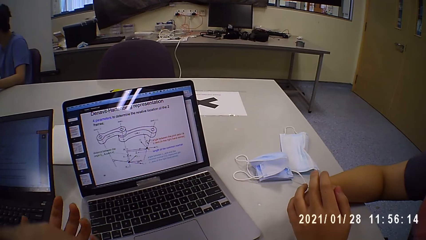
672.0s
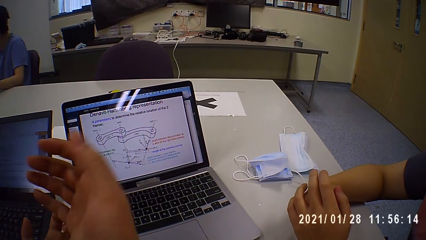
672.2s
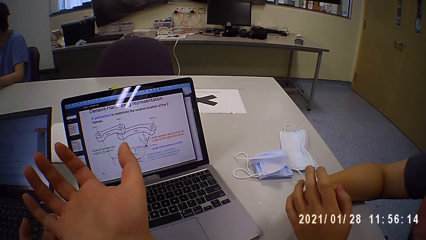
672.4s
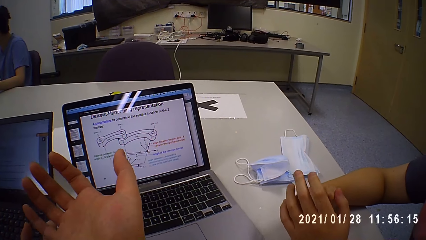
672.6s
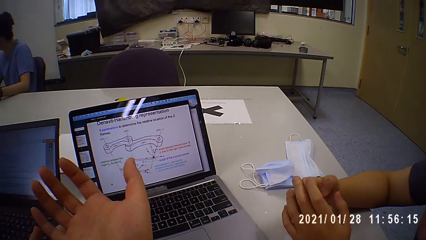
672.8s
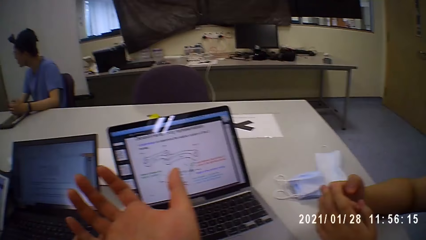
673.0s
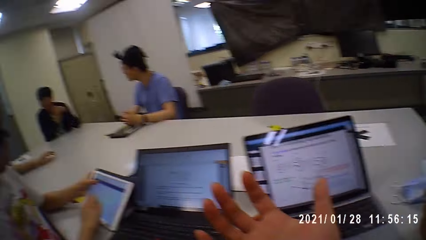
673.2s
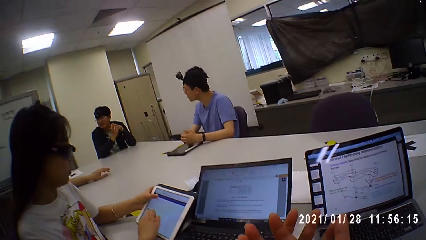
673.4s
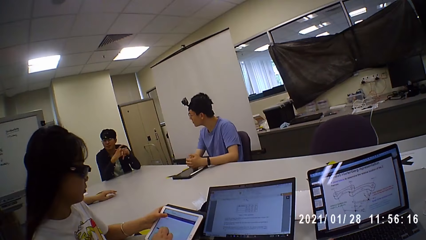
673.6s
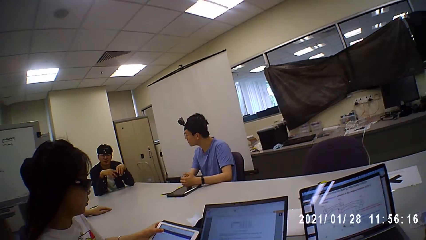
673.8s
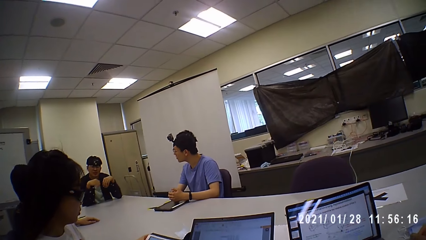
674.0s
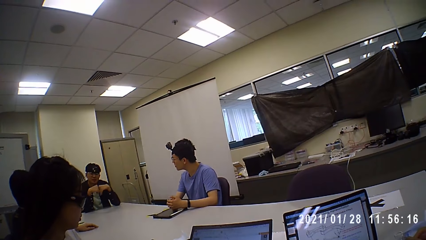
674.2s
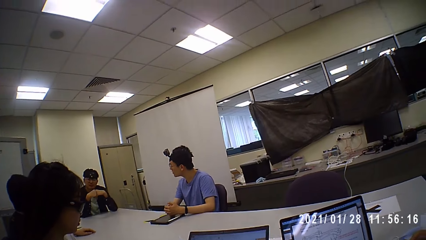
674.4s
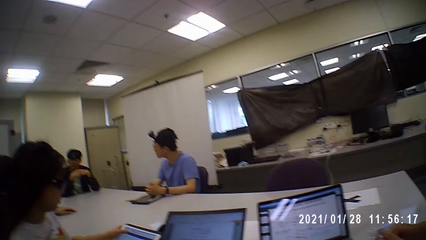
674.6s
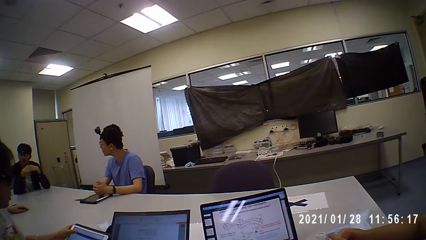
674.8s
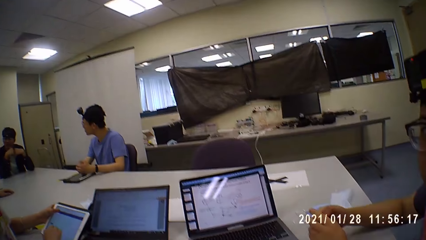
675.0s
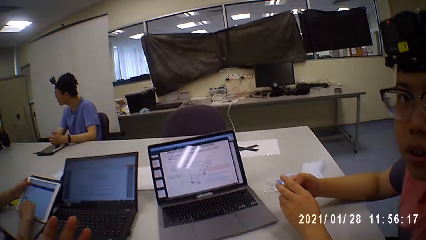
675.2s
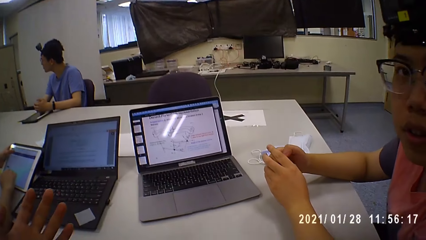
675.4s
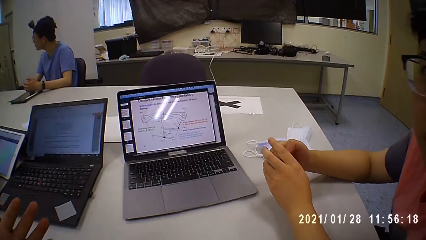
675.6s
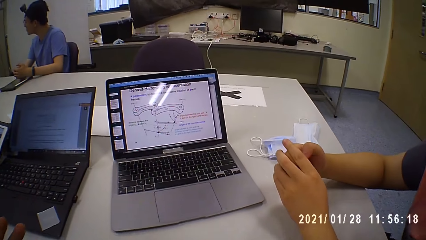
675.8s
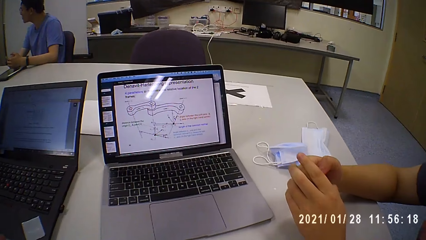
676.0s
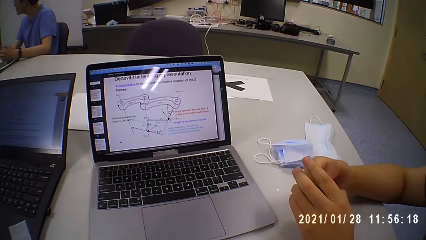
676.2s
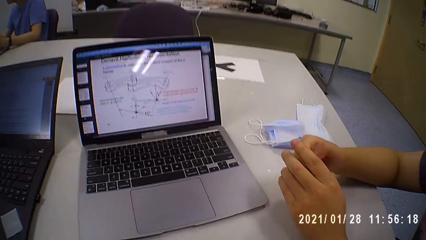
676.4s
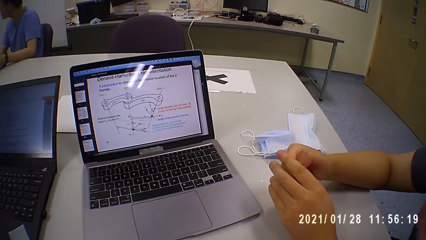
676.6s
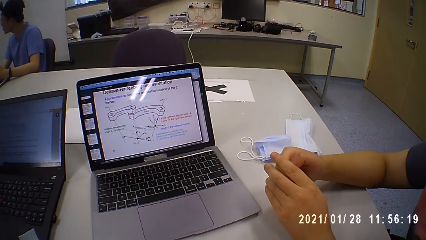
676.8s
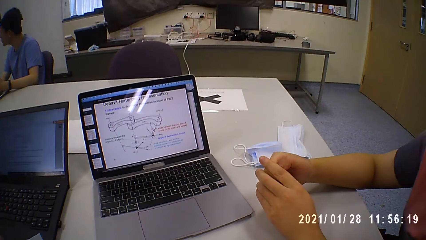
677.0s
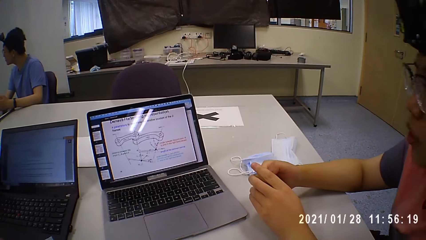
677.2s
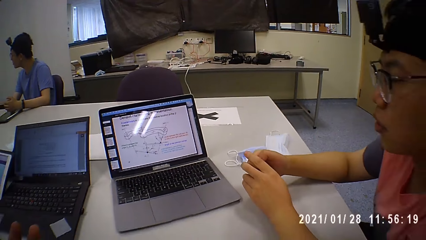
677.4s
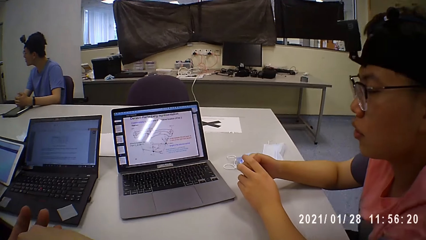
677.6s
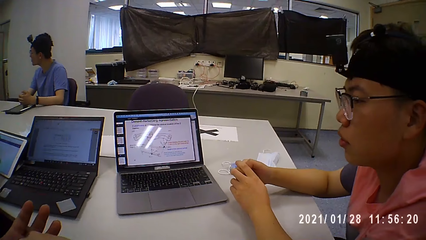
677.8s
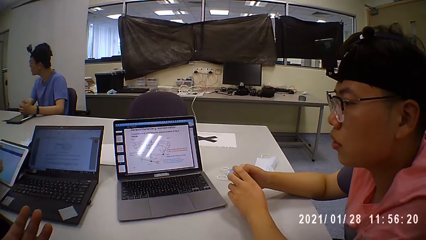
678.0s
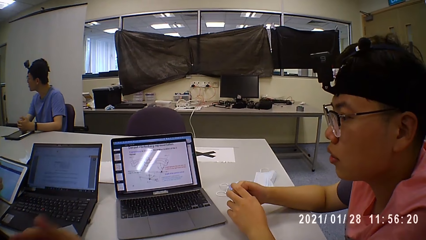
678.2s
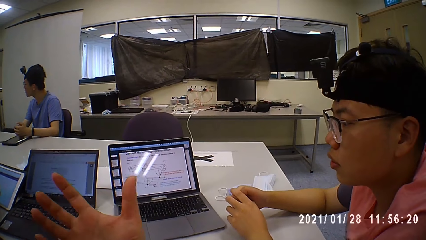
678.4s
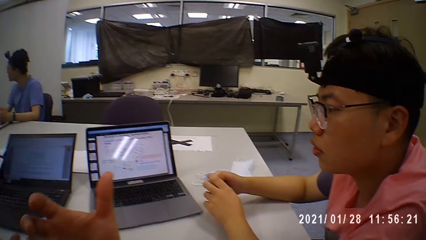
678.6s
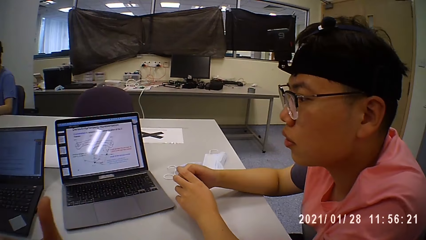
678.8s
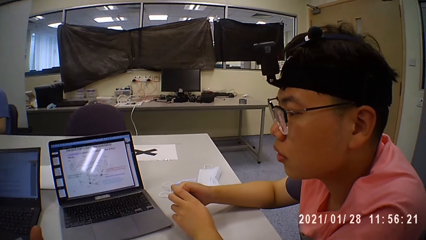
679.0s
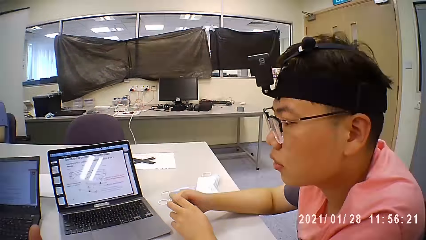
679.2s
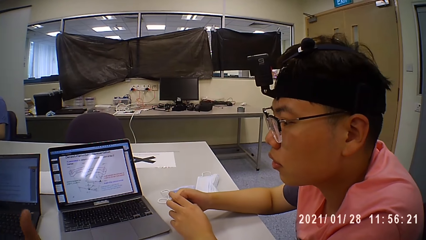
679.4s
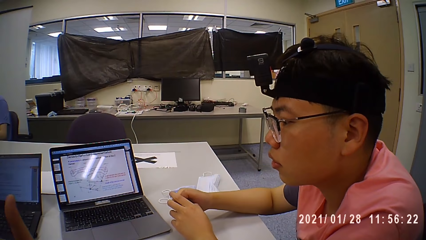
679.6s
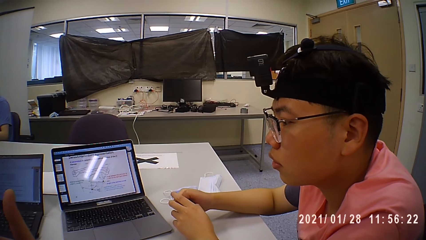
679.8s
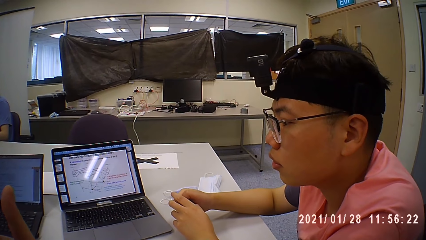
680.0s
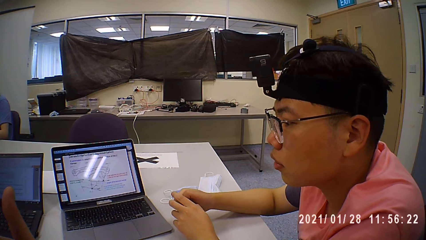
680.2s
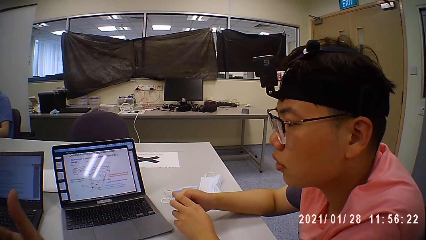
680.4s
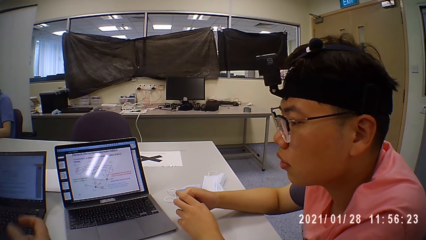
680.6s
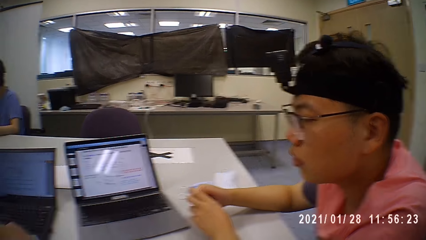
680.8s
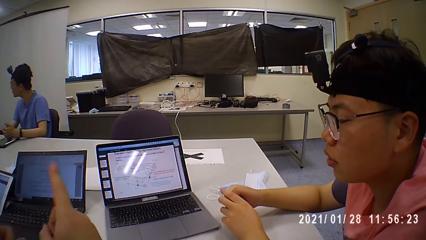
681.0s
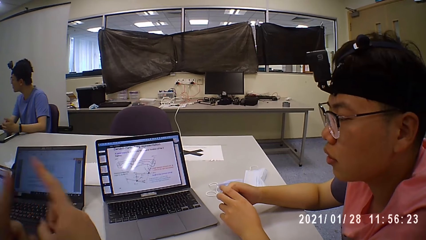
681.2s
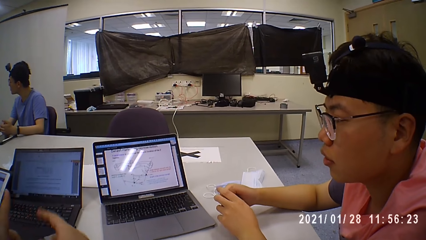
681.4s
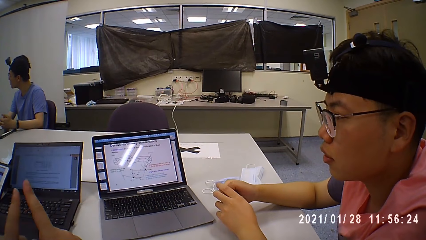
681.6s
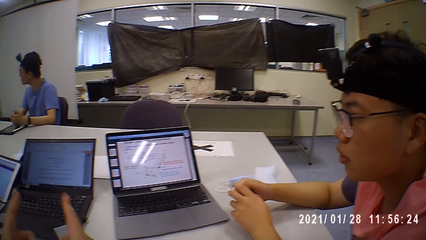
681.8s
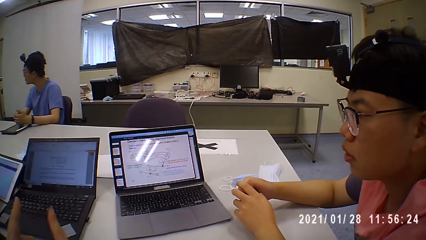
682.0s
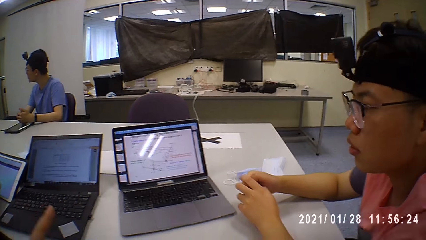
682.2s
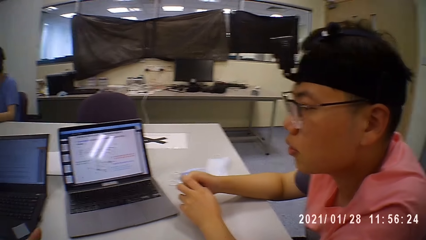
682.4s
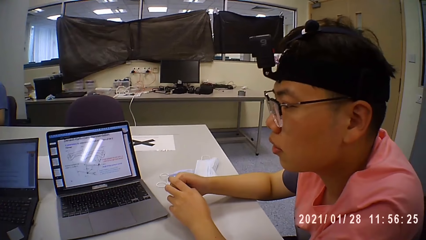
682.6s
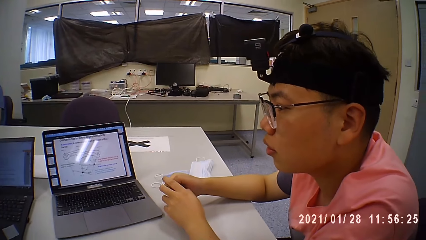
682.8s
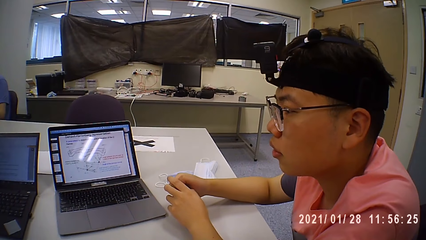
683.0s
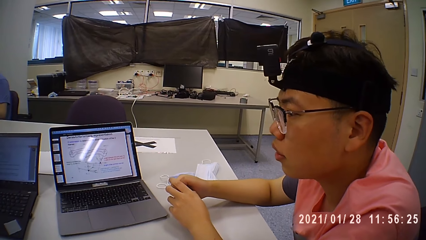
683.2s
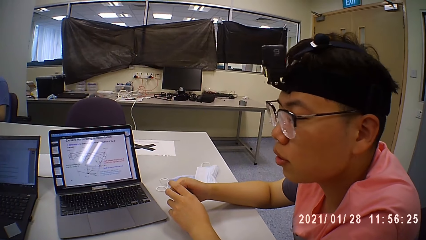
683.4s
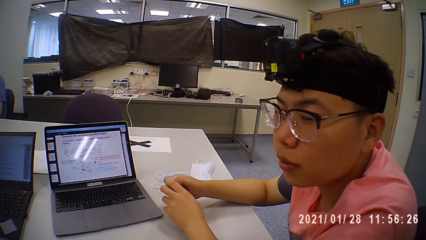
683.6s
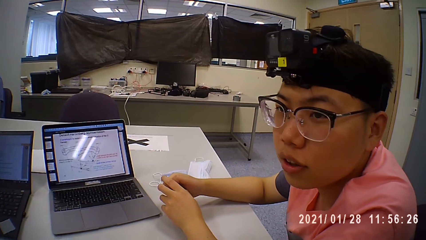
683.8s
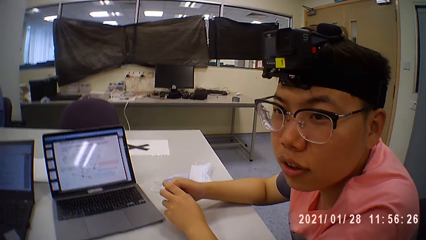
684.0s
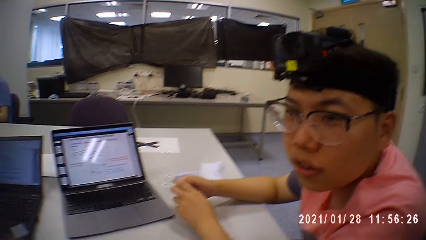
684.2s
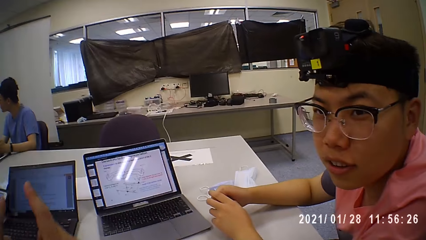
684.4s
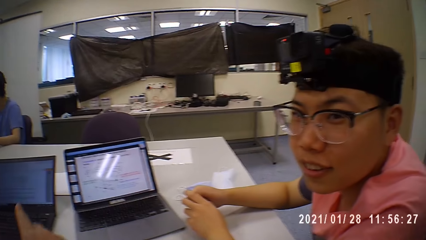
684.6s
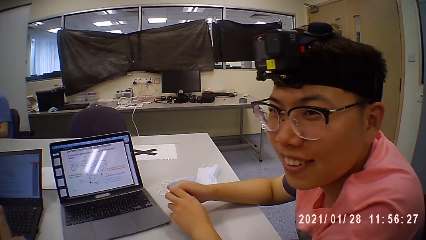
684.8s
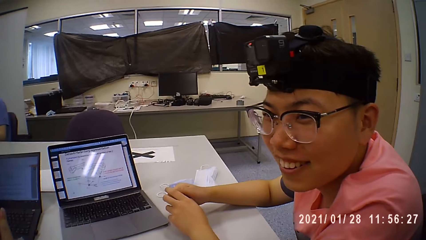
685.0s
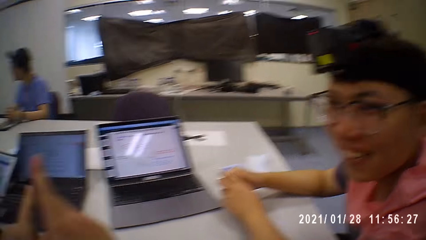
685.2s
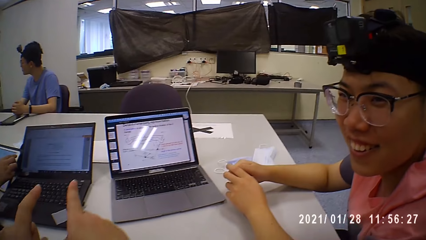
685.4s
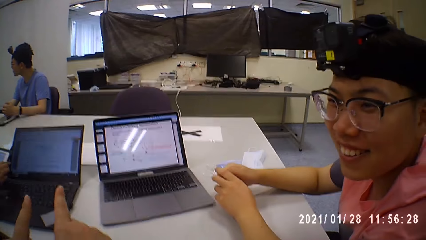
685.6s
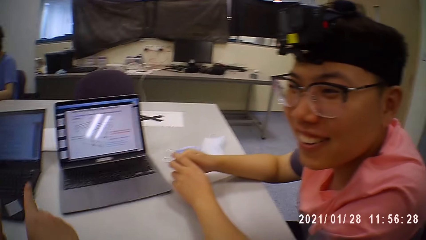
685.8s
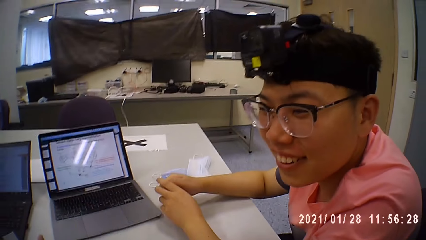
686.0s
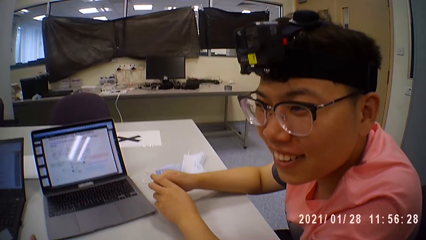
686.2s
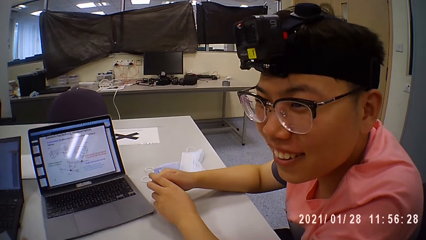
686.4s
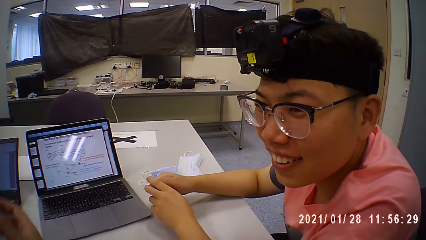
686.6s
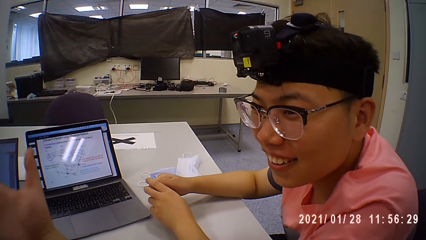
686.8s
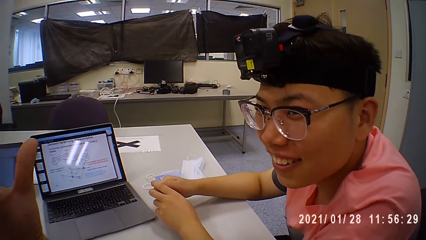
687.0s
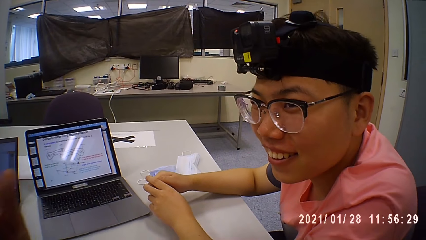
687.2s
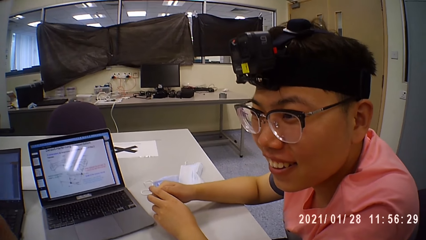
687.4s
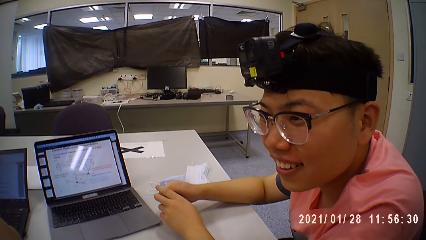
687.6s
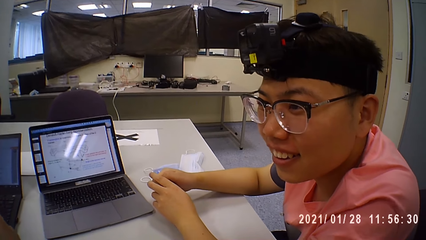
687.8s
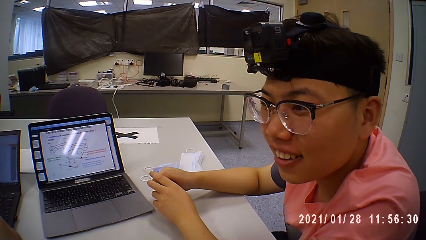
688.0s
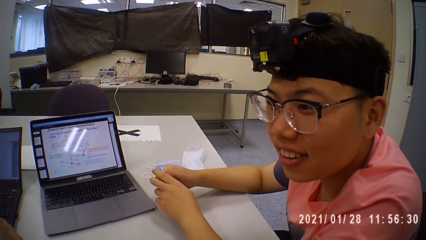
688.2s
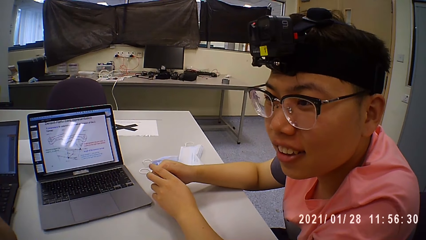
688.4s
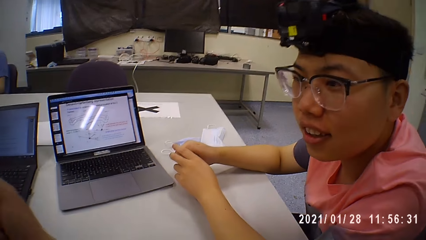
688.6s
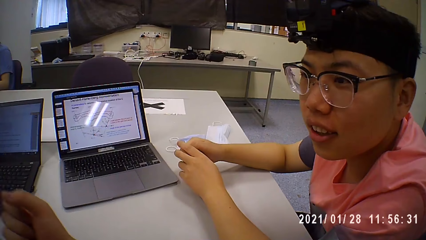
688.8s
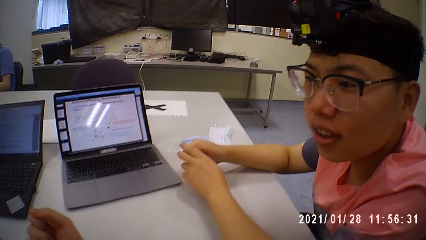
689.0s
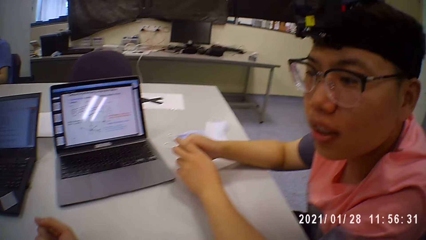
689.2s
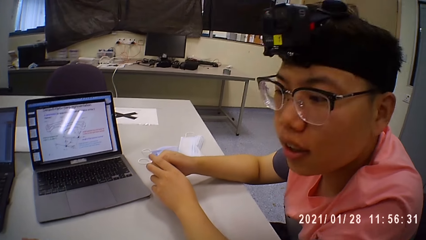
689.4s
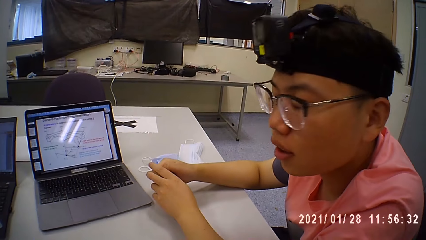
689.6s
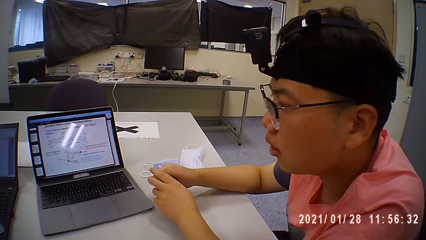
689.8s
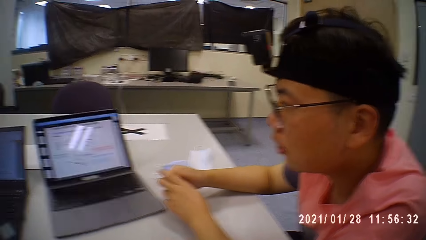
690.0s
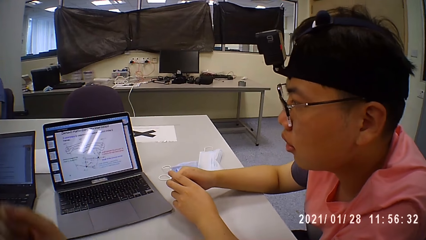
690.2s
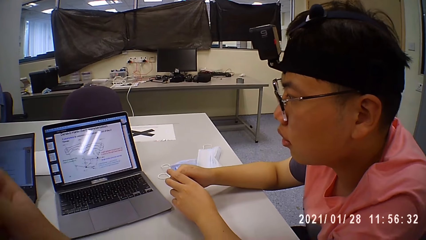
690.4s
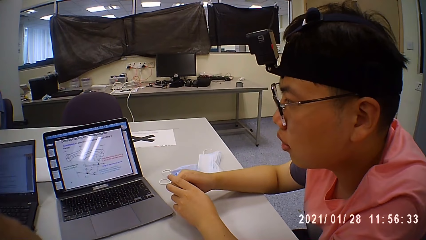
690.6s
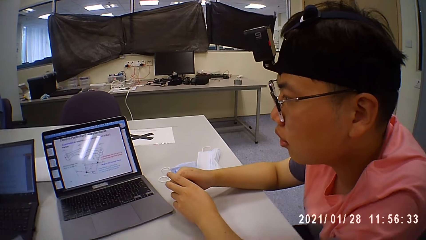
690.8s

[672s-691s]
The camera wearer gesticulates with his right hand. He looks around. A man talks to the camera wearer. The camera wearer looks at the laptop. He gesticulates with his right hand again. He gesticulates with both hands and moves his fingers. Another man smiles at the camera wearer. The camera wearer gesticulates with both hands again and points at the laptop. A woman touches the tablet on the table with her right hand. The other man laughs at the camera wearer. The camera wearer talks to the other man.
